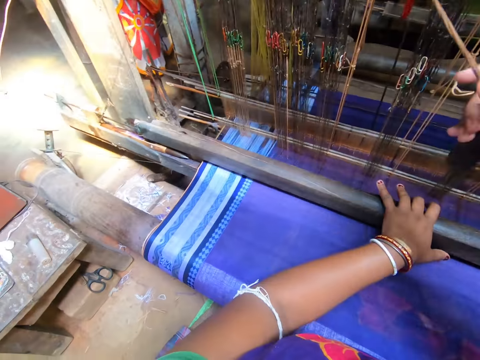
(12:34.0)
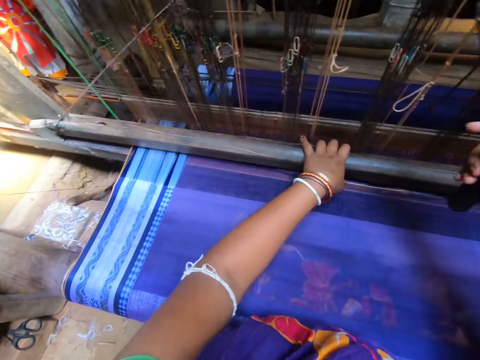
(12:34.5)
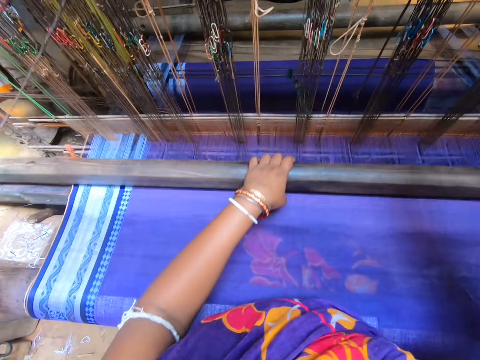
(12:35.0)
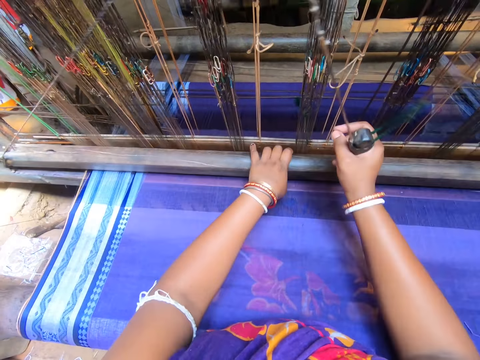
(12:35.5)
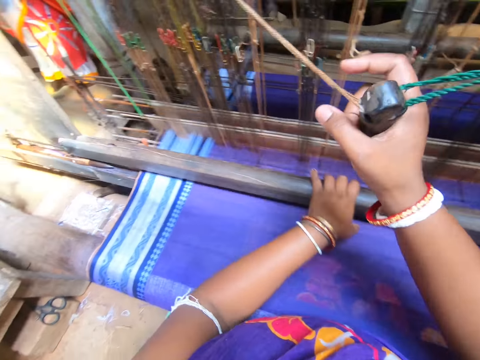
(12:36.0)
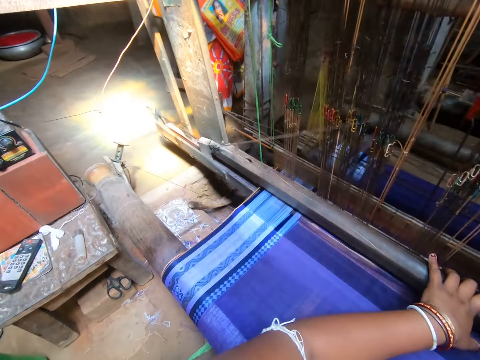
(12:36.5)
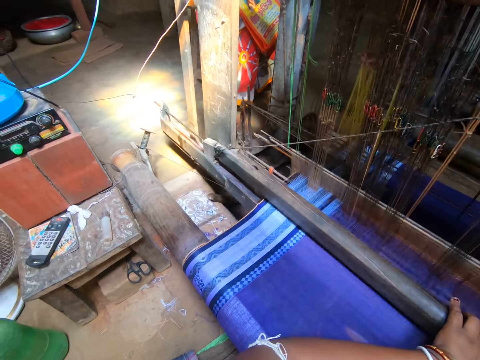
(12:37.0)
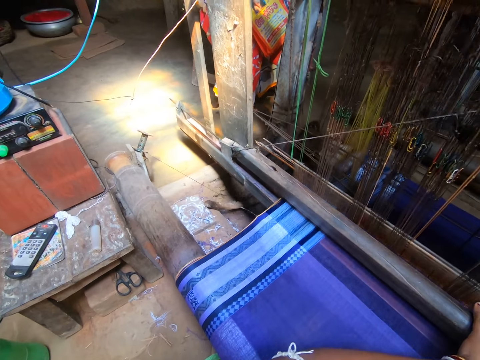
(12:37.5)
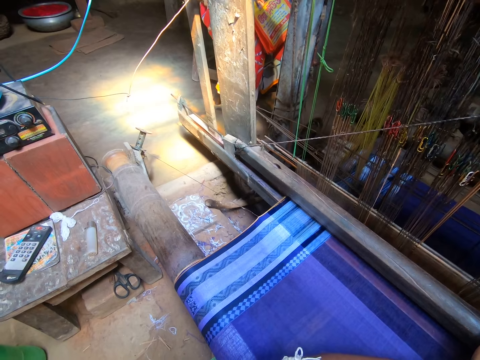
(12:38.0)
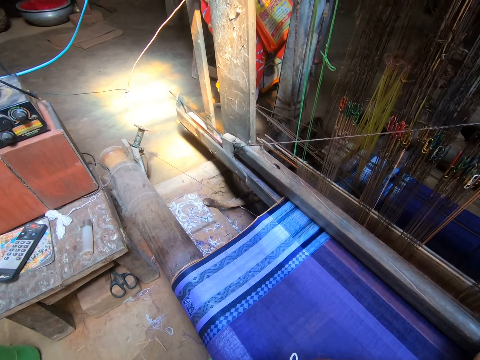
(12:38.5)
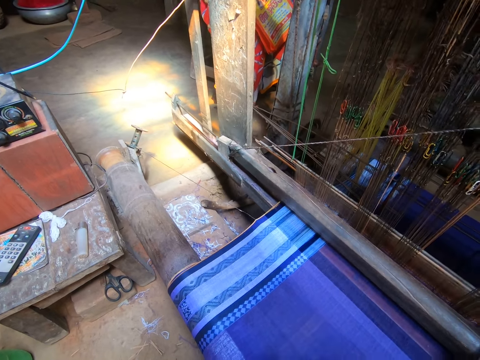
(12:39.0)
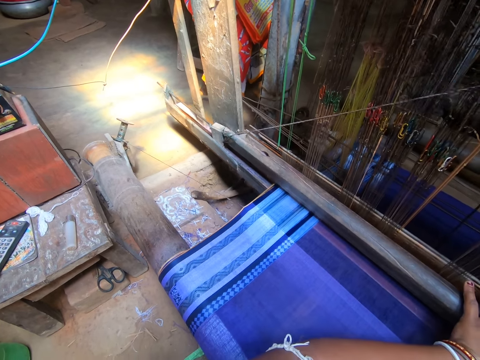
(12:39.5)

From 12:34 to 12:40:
The camera wearer weaves the fabric on the handloom with both hands. They hold the textile plotter handle and sew the fabric with the textile plotter.

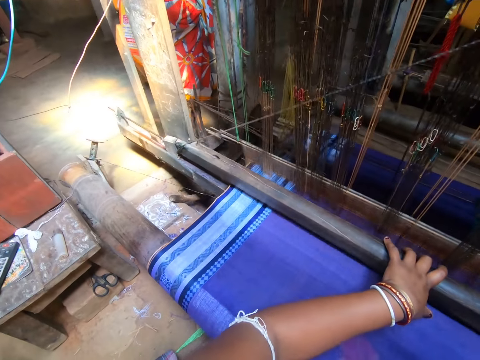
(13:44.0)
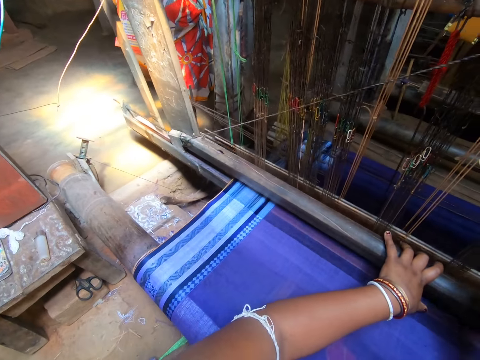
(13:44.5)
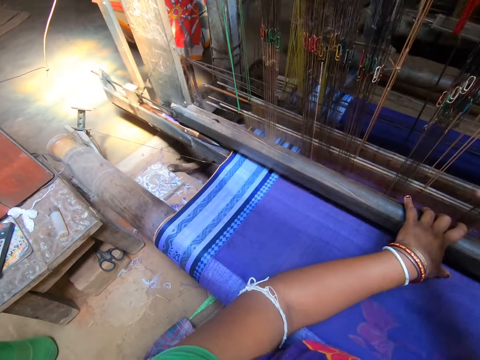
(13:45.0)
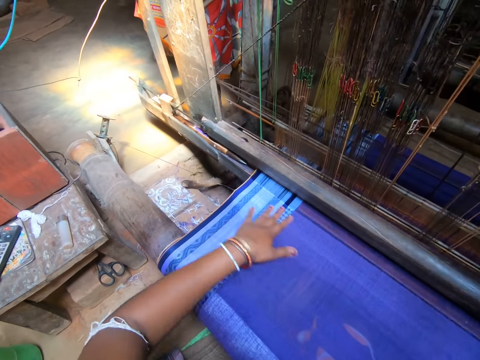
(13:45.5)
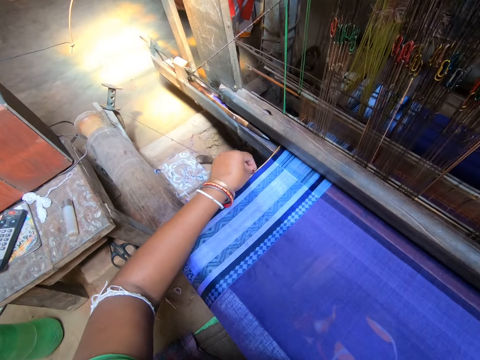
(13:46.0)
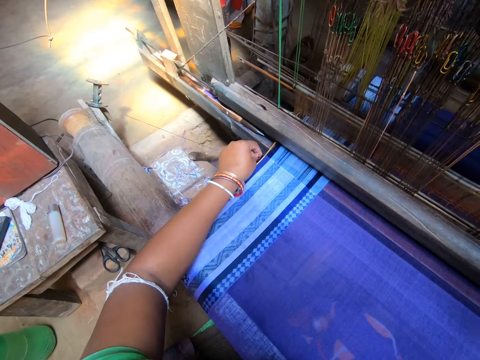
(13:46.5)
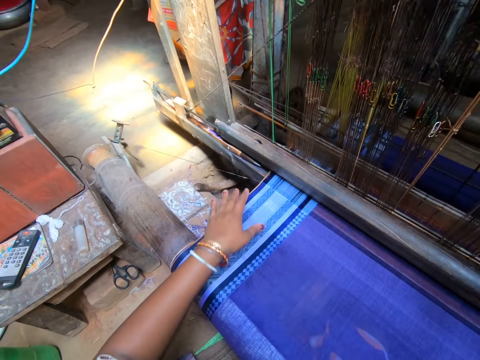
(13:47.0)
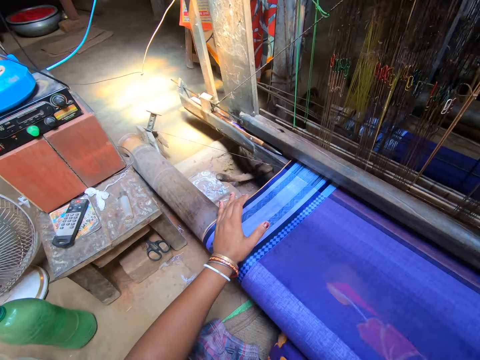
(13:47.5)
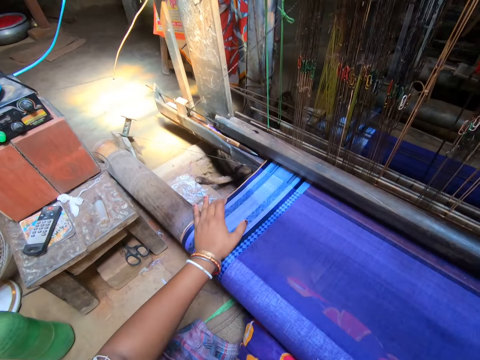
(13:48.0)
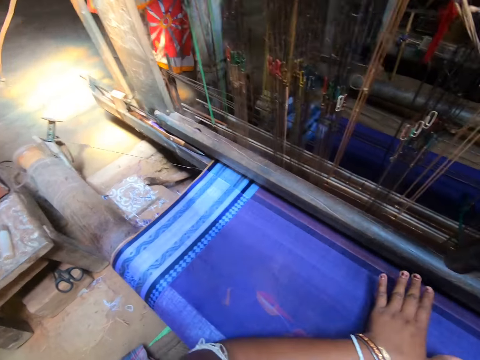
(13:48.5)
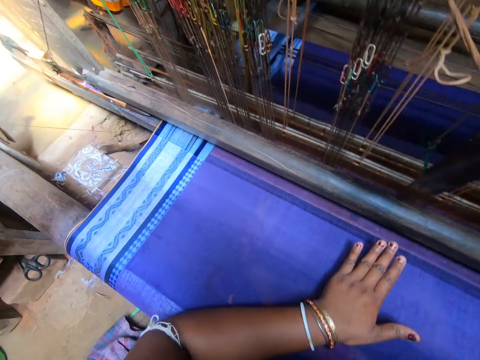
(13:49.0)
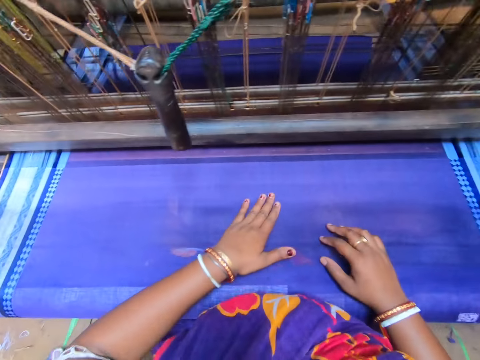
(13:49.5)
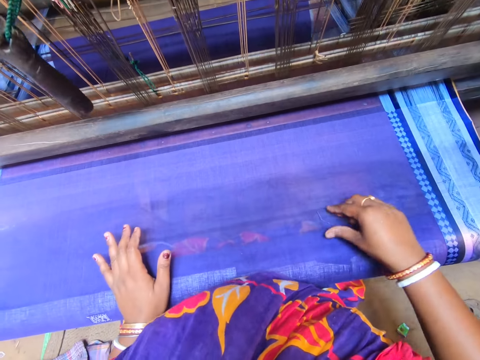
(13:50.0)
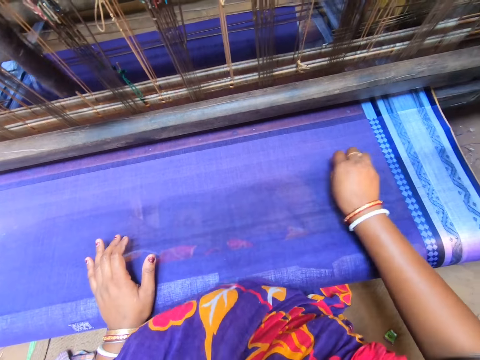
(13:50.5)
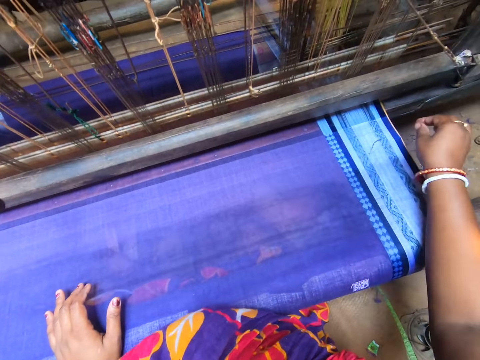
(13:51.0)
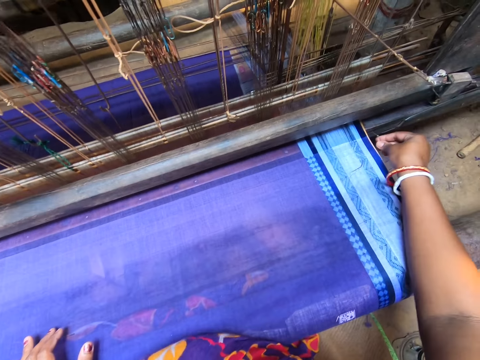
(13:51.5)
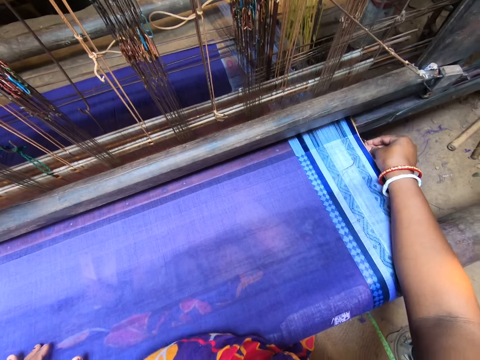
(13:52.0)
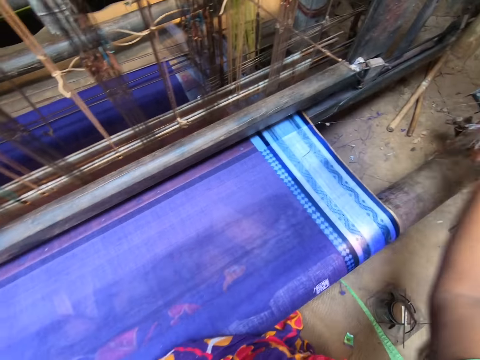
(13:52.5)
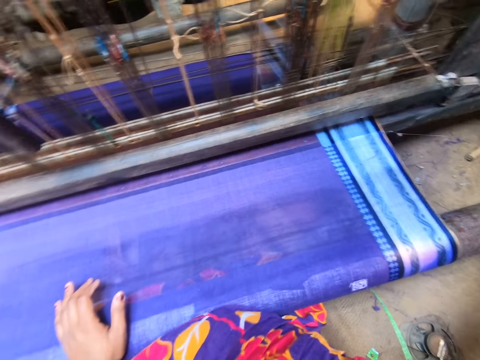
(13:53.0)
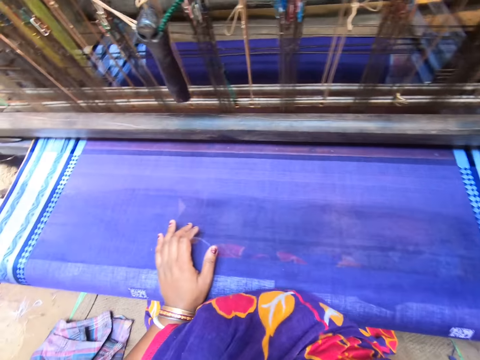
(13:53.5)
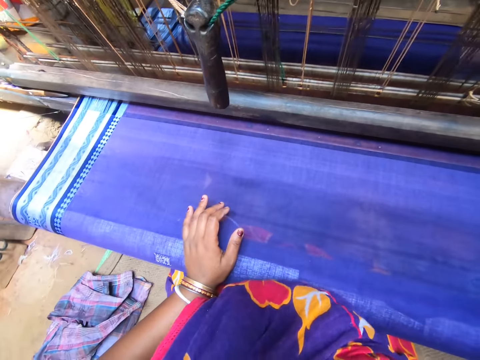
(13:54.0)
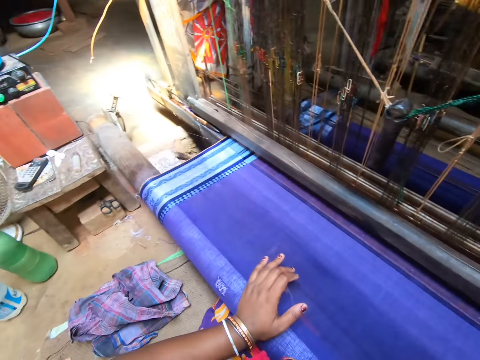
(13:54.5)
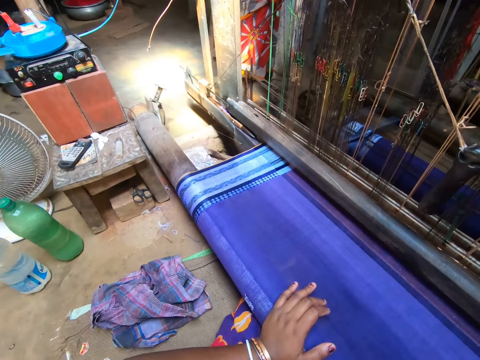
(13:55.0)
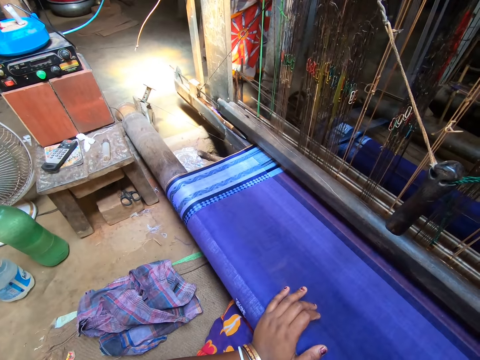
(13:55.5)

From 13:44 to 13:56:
The camera wearer adjusts a thread in the loom with her left hand. She picks the thread from the fabric with her left hand. She inspects the fabric. She rubs the fabric with her right hand. She drops the thread on the floor.

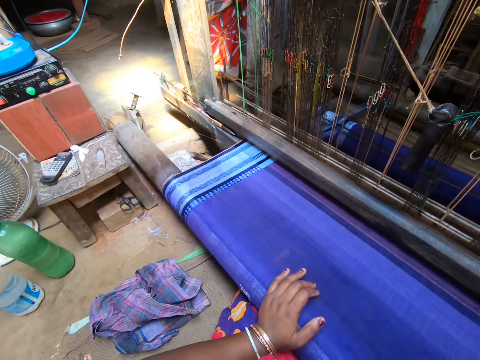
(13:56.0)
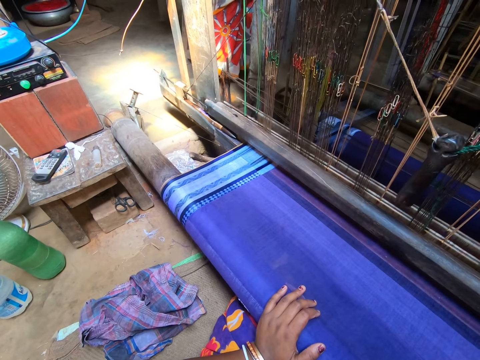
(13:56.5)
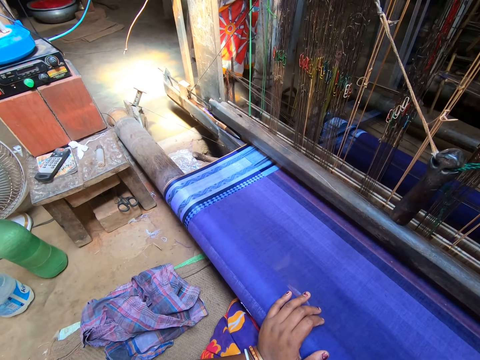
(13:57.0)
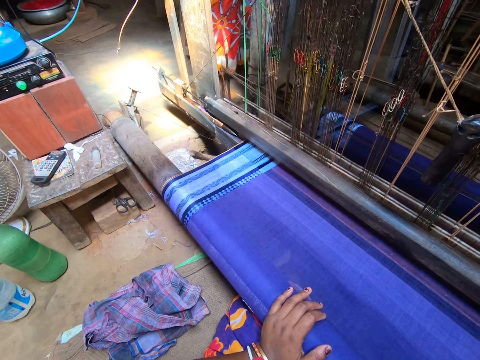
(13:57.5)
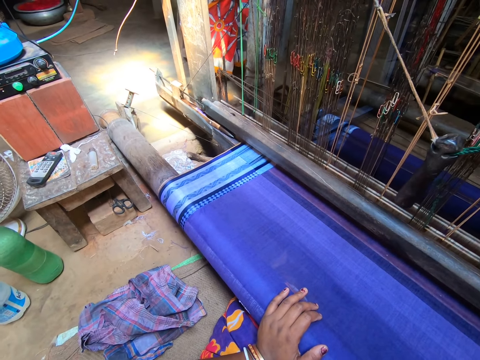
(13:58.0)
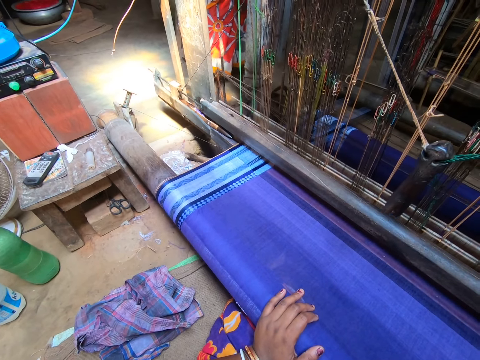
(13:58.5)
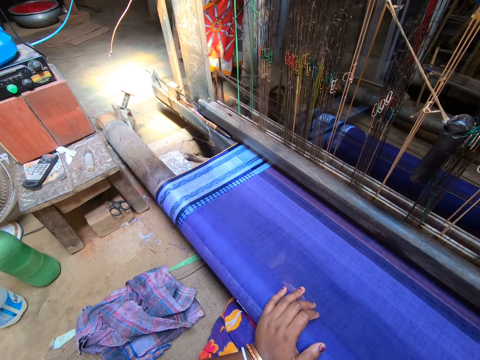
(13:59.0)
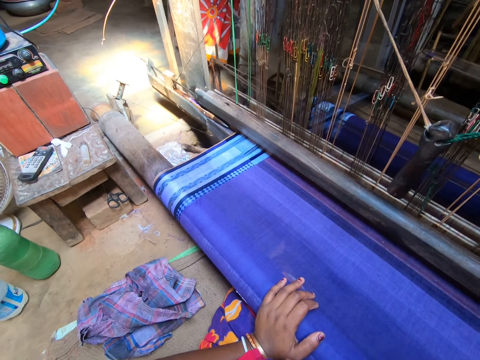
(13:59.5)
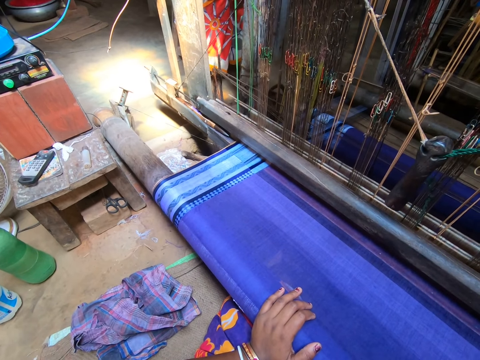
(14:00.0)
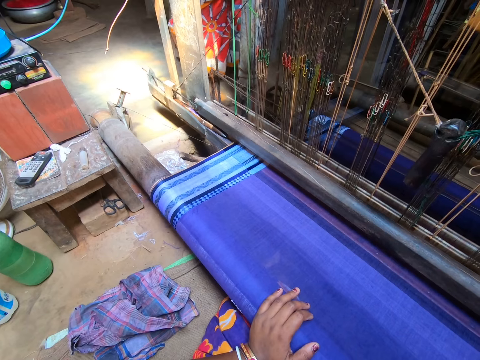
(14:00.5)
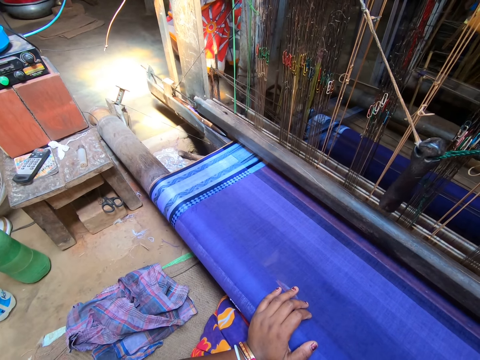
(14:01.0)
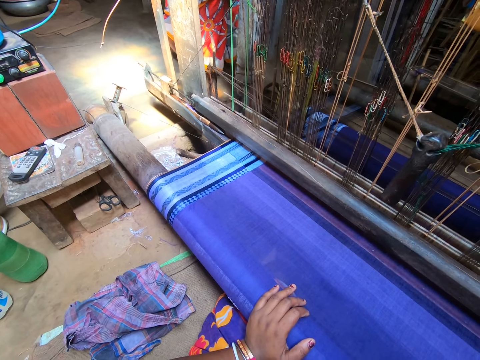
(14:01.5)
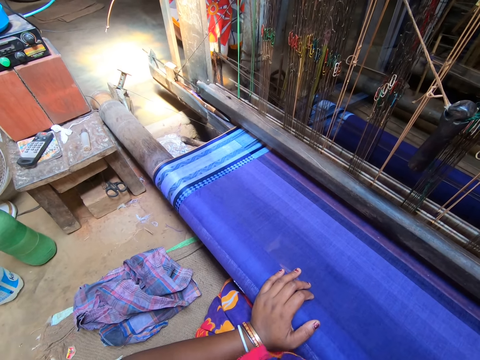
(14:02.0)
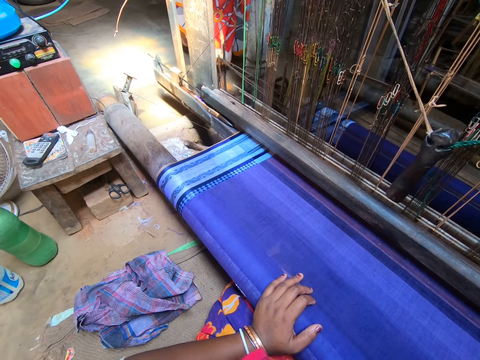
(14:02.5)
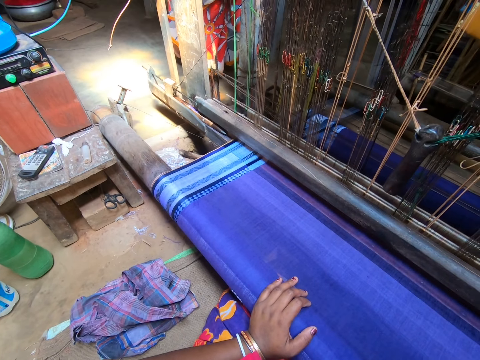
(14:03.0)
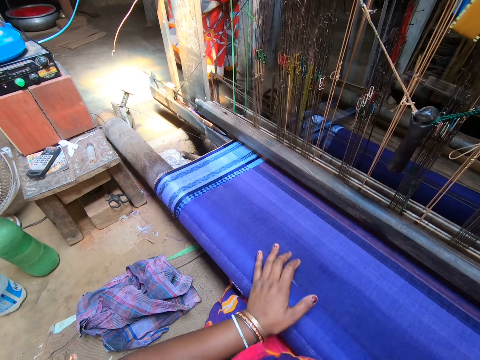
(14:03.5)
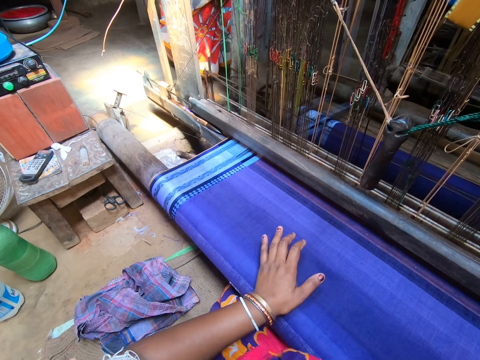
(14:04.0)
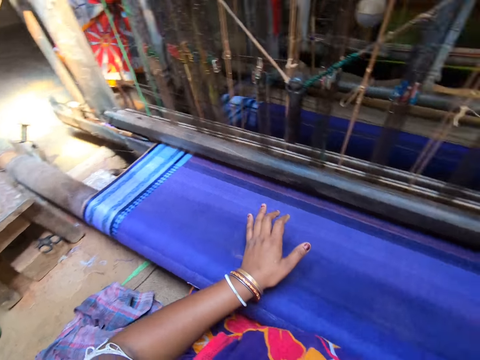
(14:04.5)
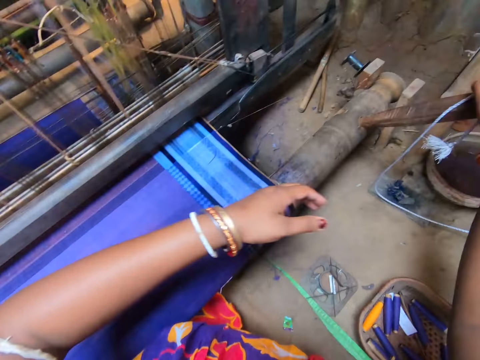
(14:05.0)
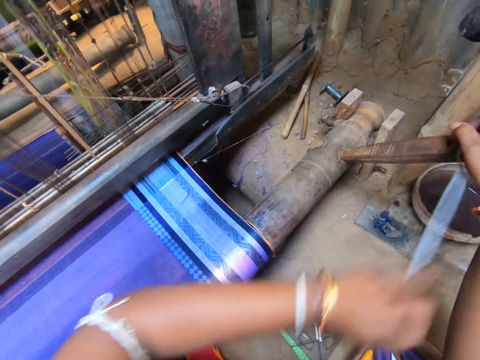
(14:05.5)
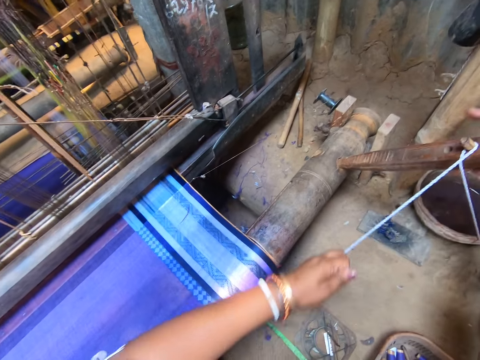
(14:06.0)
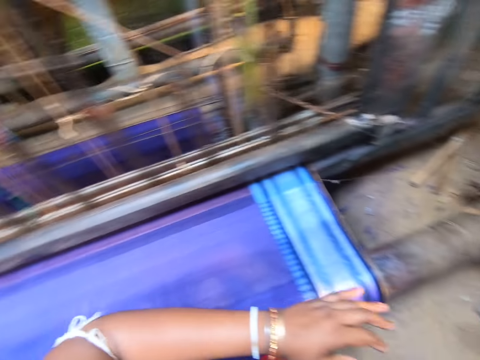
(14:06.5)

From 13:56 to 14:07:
The camera wearer adjusts a stick on the loom with both hands. They adjust the rope.
